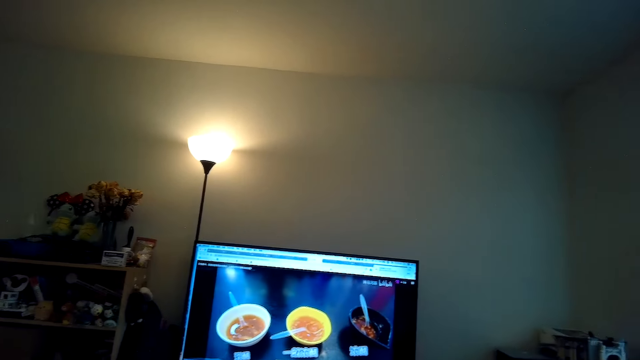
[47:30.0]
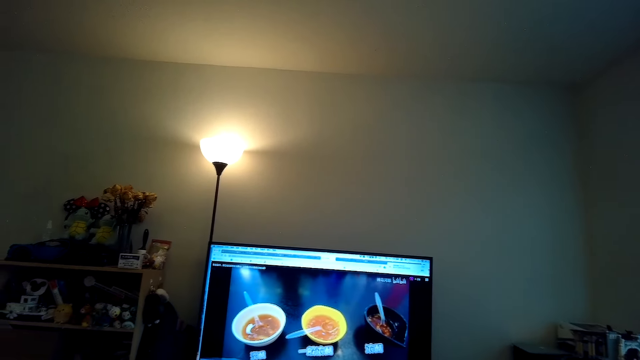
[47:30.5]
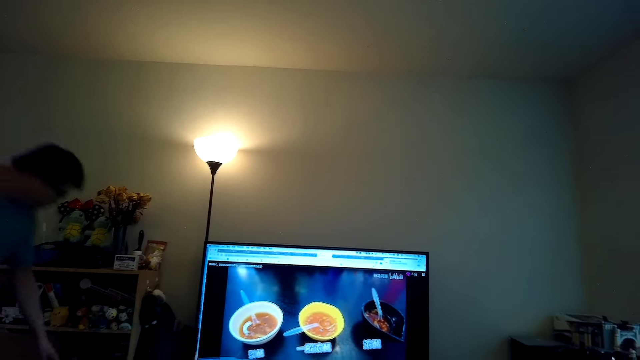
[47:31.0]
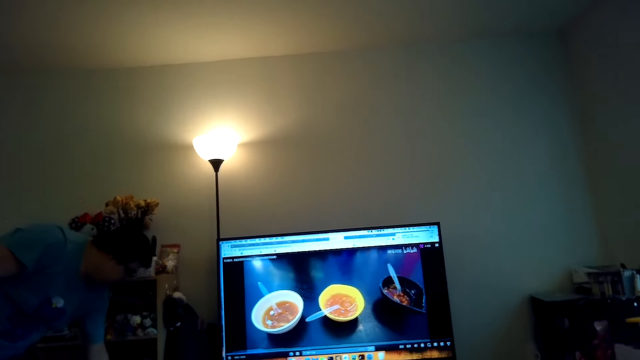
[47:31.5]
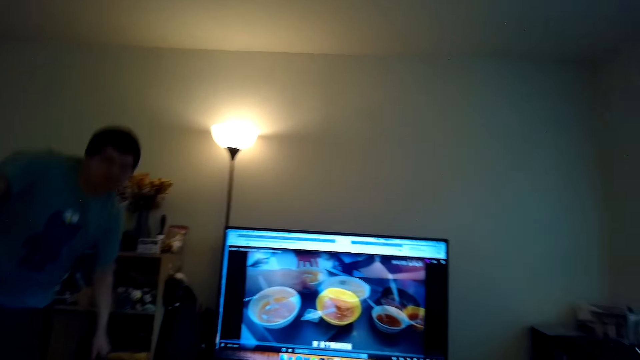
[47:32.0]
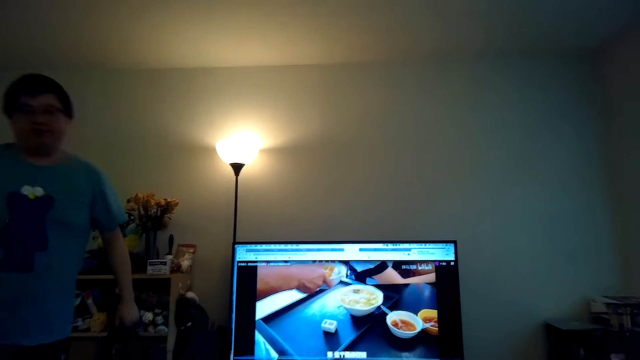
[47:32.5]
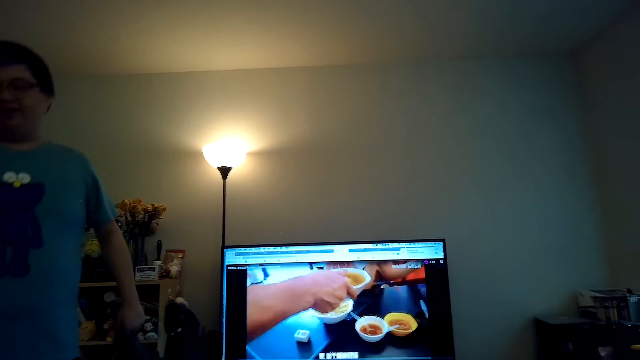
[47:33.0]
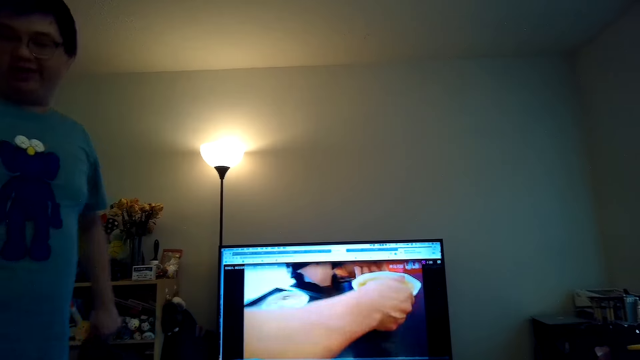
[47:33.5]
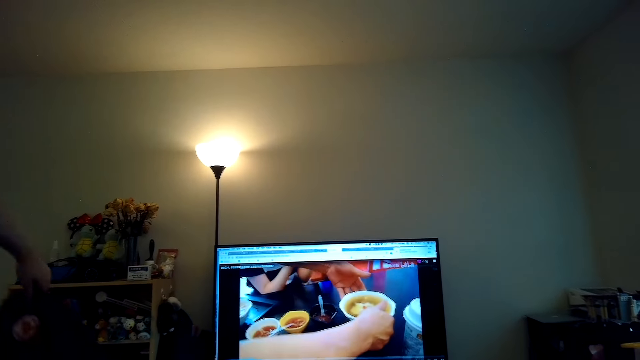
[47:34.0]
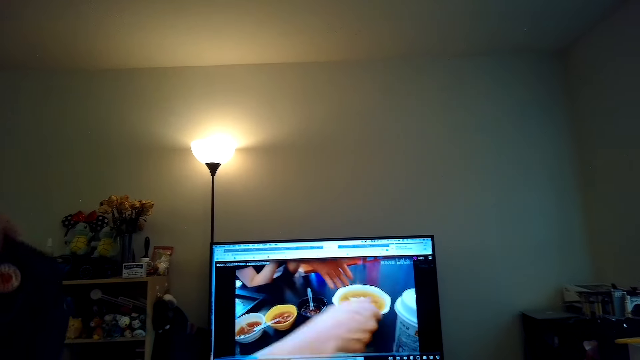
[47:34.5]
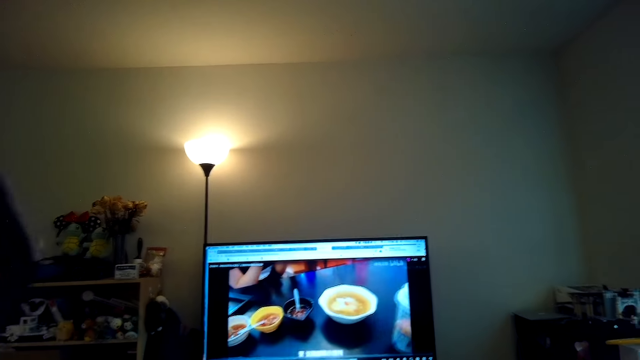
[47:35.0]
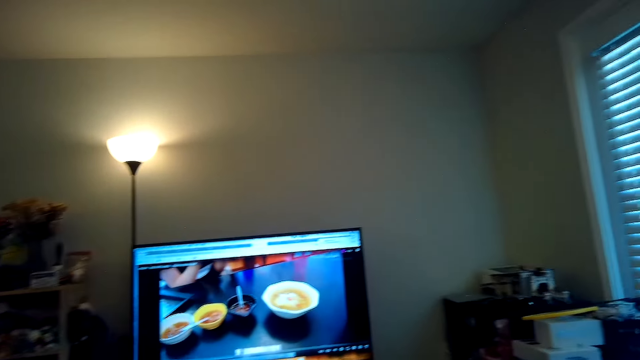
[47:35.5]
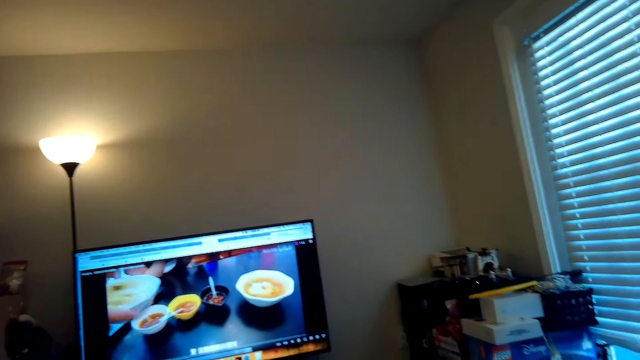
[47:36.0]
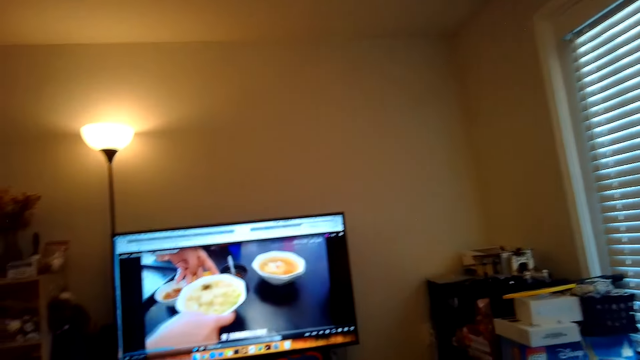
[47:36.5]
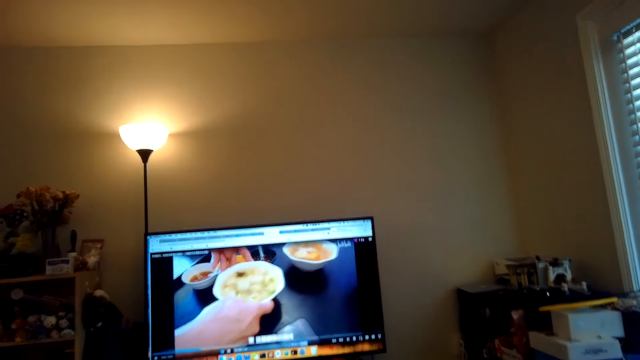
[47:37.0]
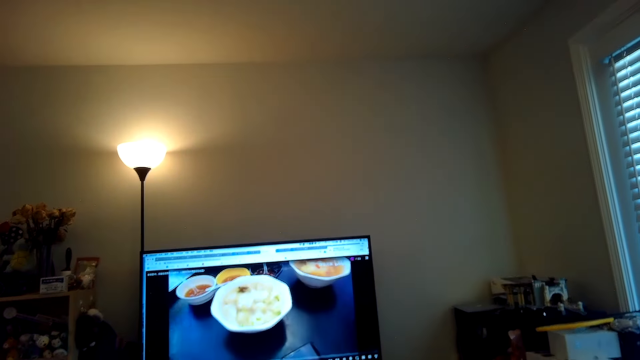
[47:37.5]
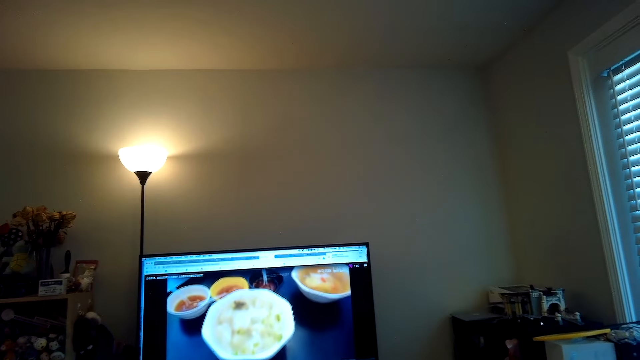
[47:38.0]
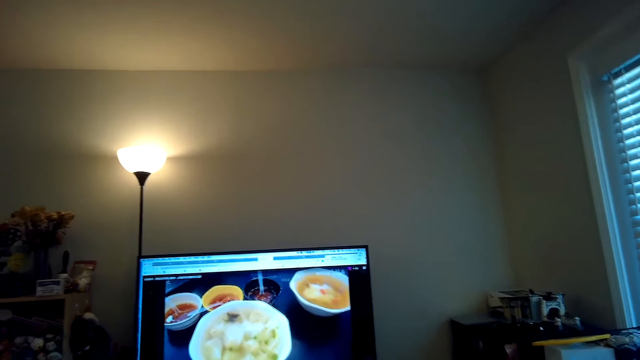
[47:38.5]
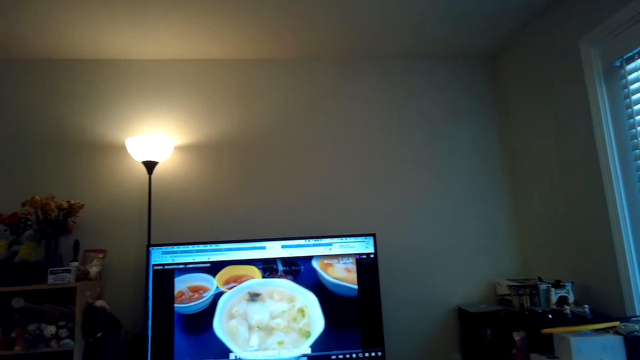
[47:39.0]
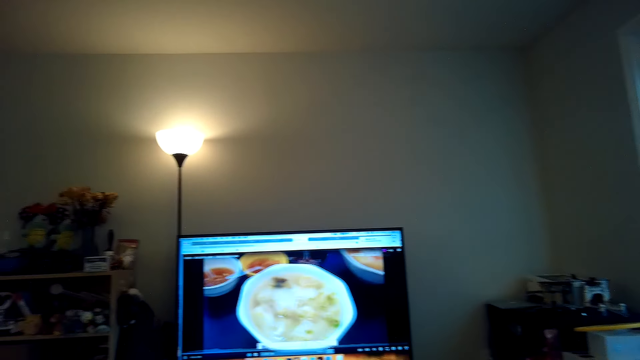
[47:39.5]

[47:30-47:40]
A person picks up a bag from the floor and walks on the floor. The person talks. The camera wearer watches the TV. They talk.

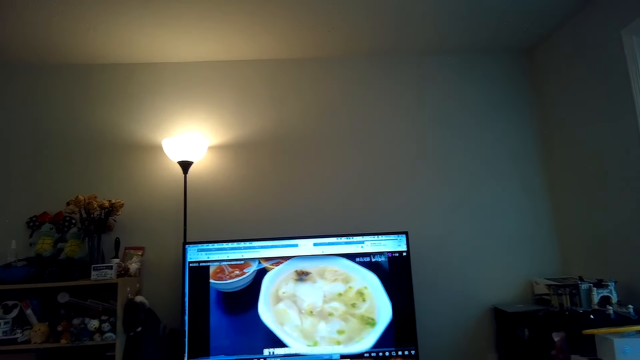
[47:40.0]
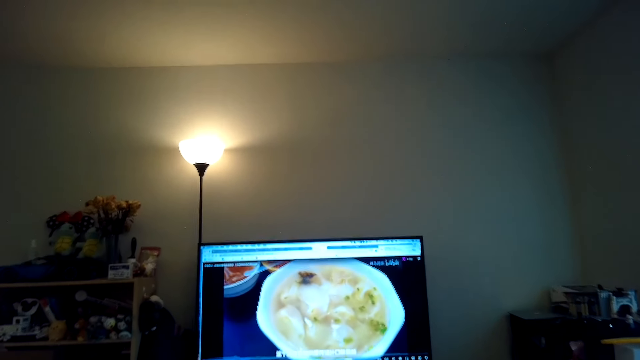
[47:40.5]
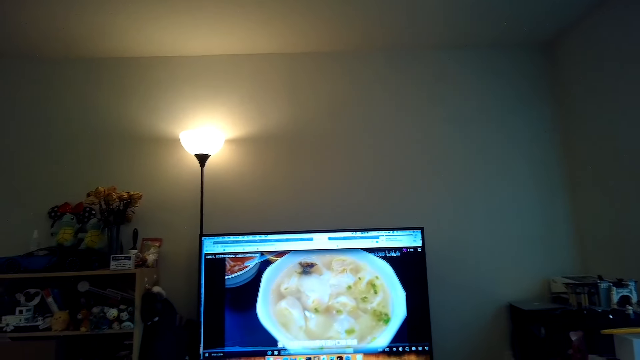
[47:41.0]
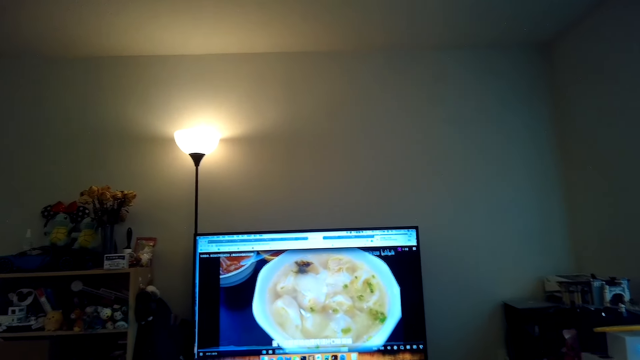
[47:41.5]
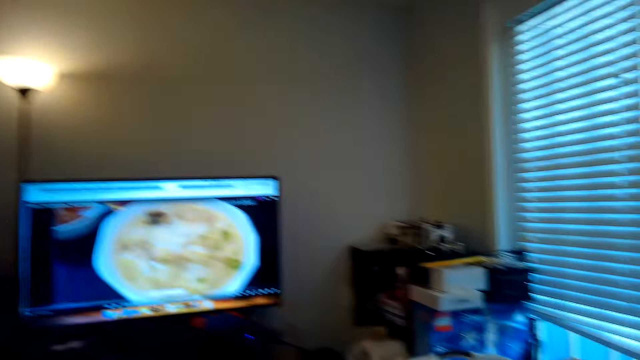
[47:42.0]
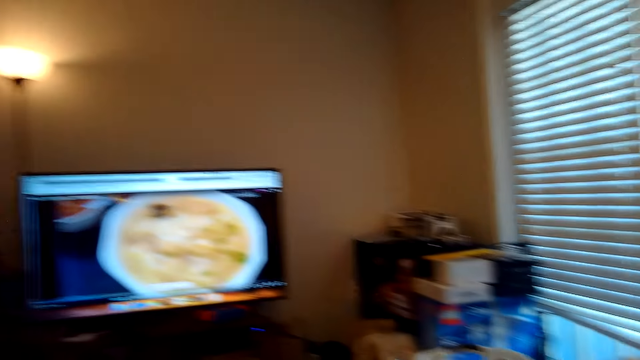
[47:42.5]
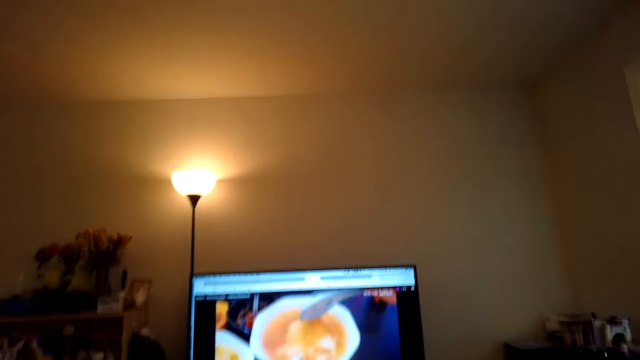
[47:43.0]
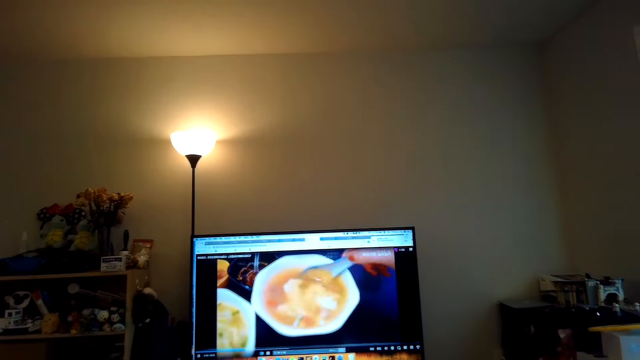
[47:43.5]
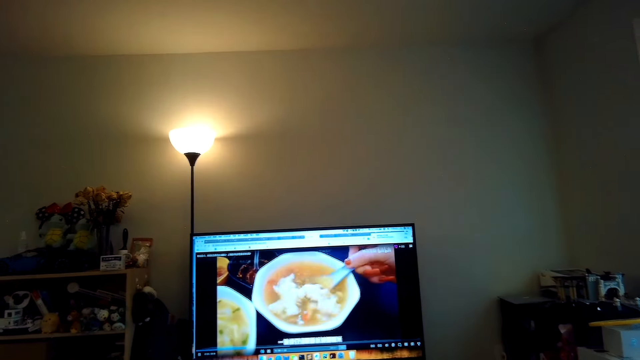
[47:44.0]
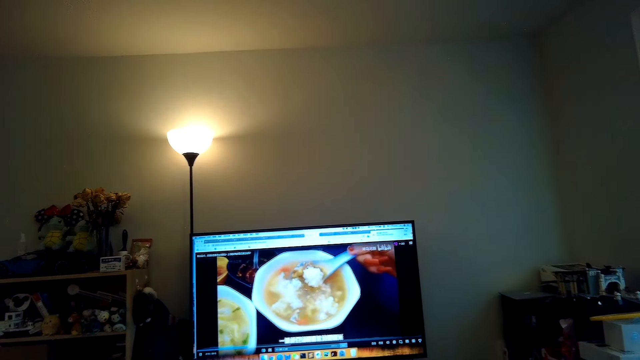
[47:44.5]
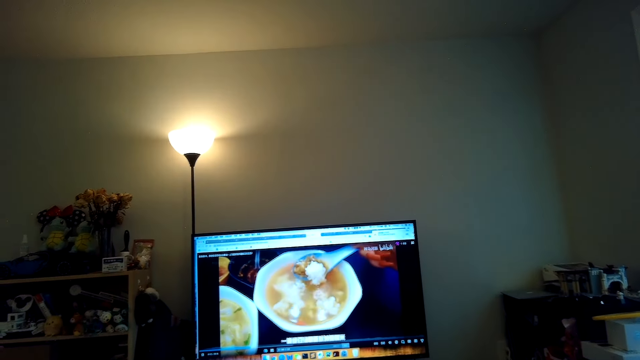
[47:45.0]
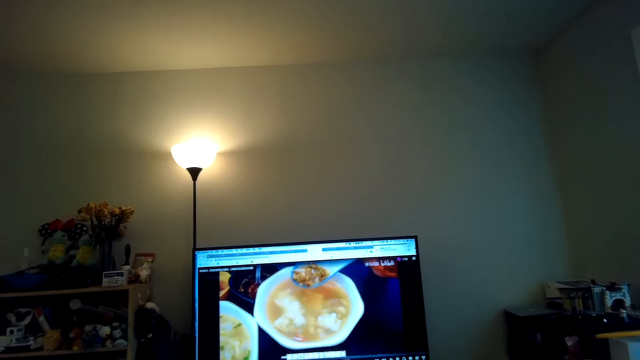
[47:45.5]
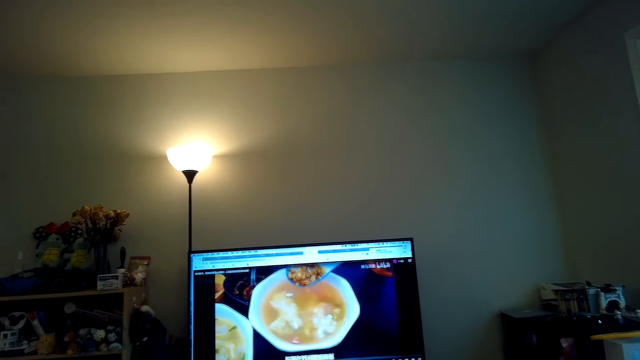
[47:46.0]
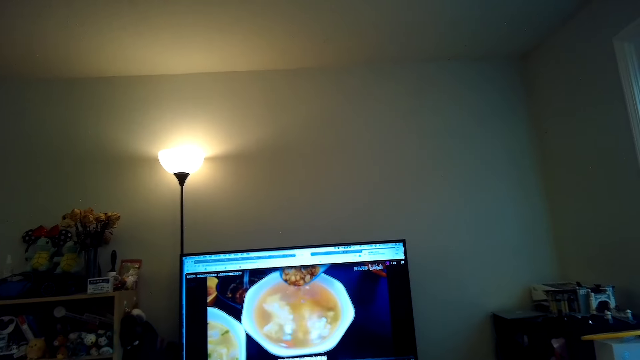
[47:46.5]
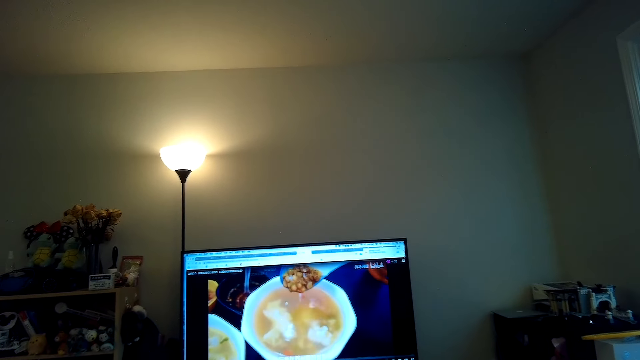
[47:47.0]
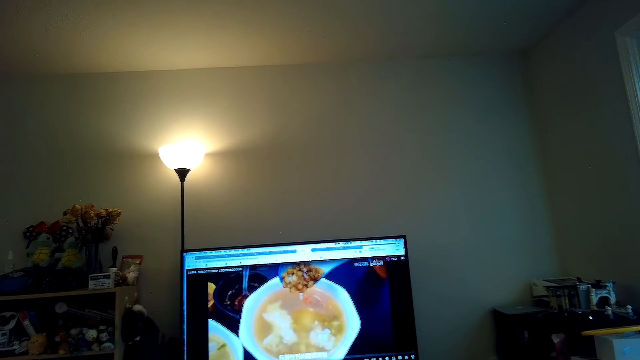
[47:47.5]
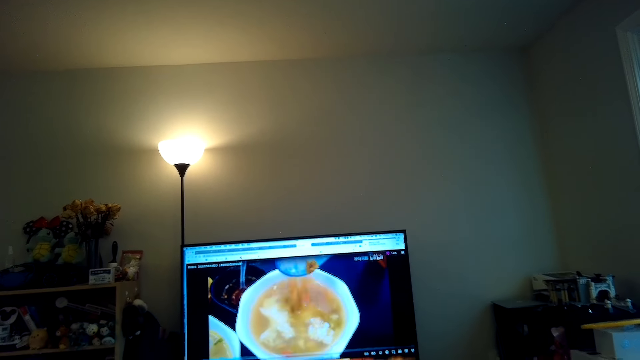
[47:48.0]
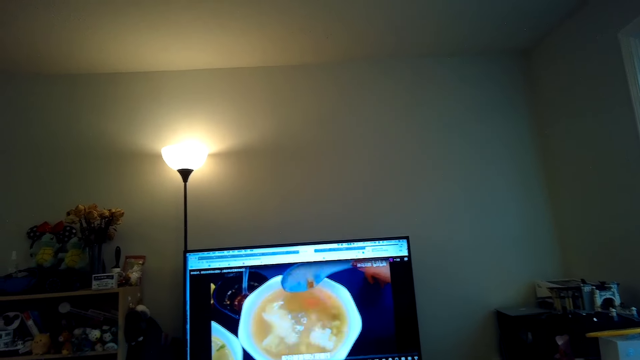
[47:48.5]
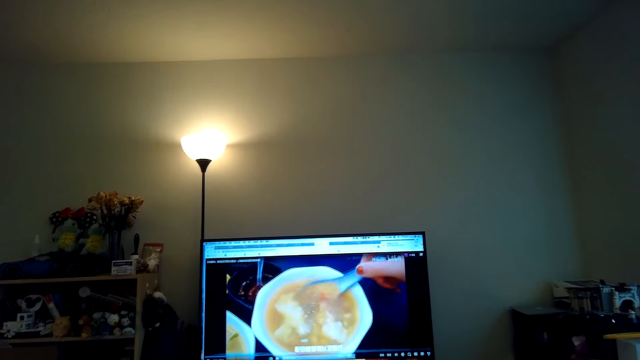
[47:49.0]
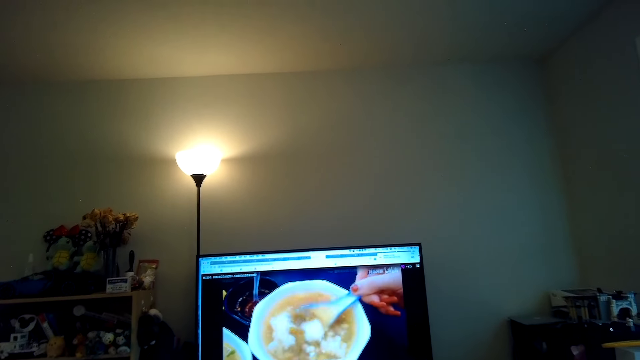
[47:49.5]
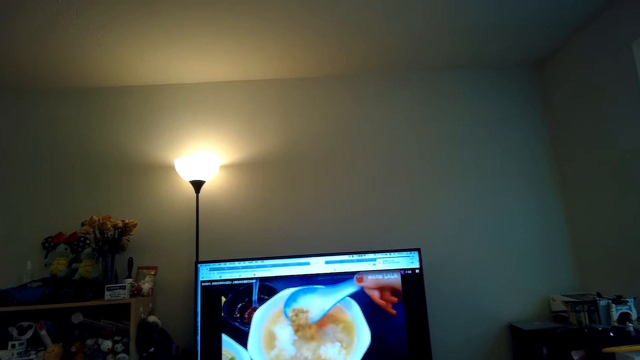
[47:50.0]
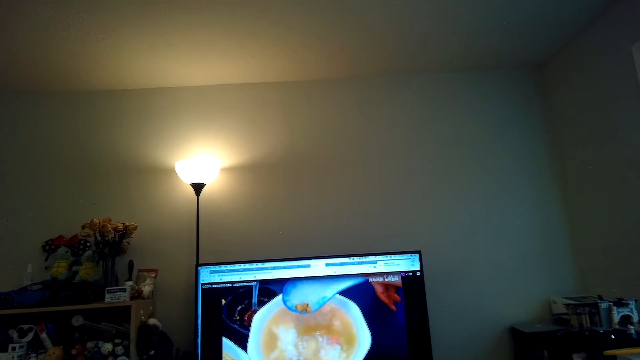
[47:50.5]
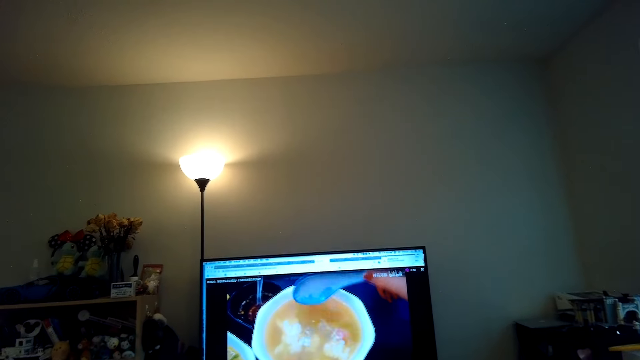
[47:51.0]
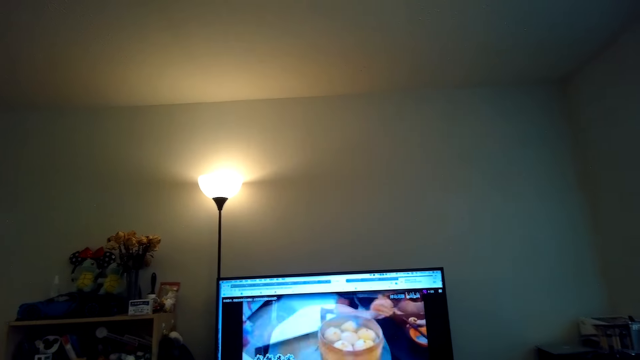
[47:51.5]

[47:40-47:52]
A person talks. Another person talks. The camera wearer talks.
